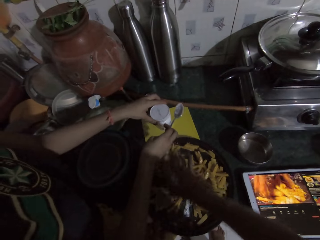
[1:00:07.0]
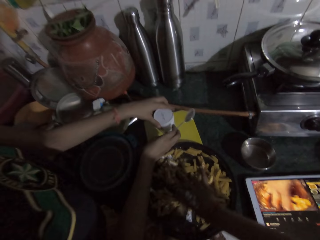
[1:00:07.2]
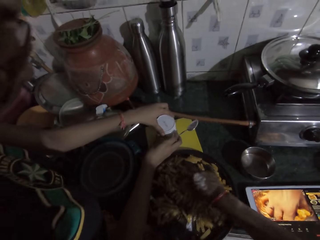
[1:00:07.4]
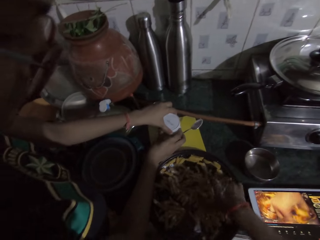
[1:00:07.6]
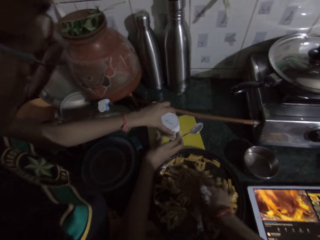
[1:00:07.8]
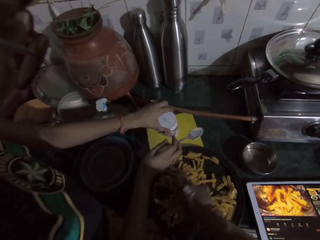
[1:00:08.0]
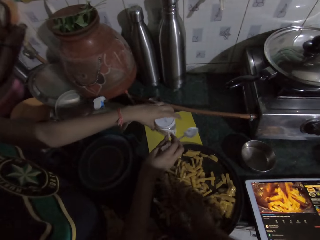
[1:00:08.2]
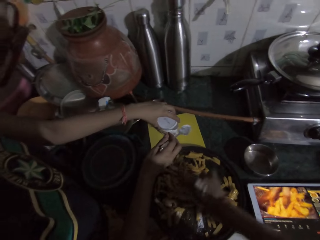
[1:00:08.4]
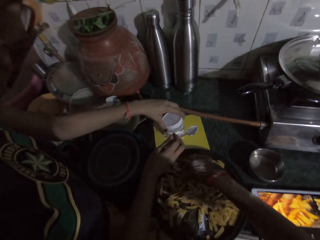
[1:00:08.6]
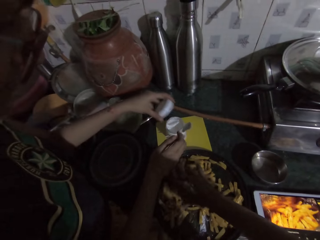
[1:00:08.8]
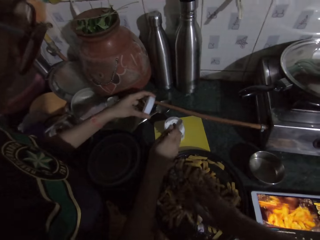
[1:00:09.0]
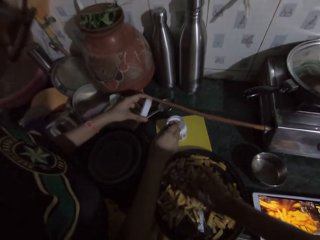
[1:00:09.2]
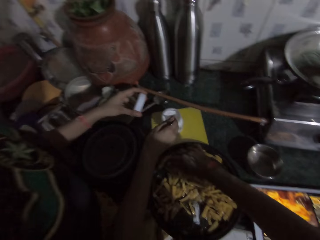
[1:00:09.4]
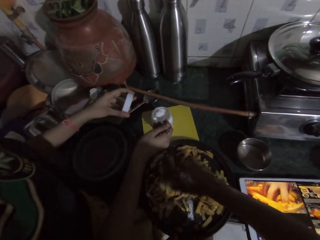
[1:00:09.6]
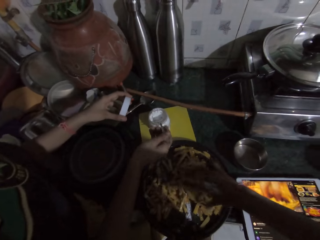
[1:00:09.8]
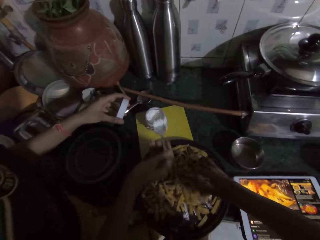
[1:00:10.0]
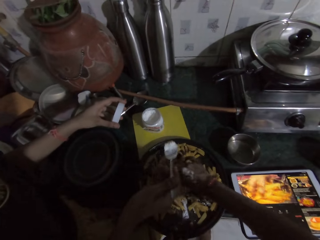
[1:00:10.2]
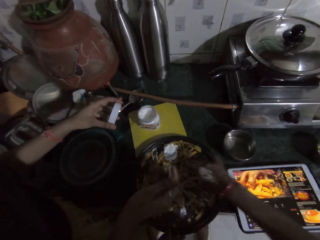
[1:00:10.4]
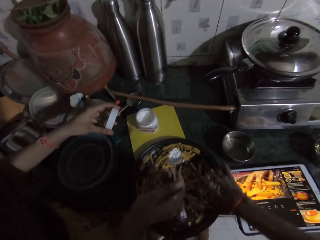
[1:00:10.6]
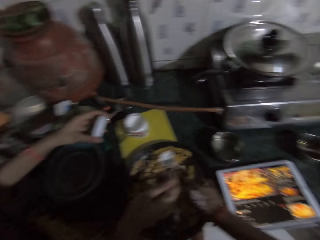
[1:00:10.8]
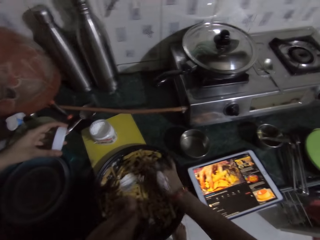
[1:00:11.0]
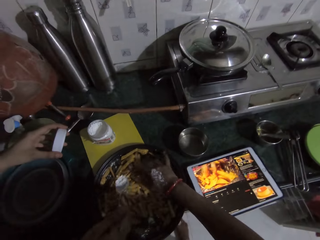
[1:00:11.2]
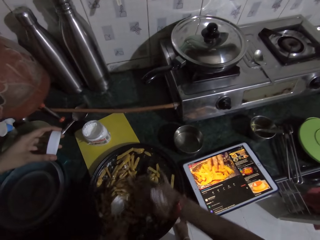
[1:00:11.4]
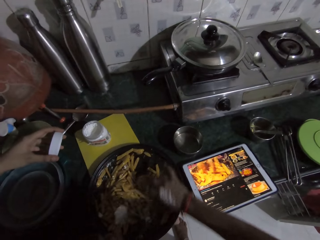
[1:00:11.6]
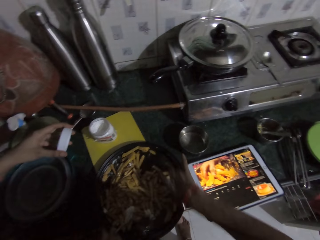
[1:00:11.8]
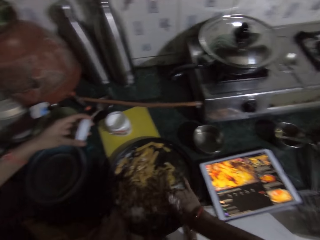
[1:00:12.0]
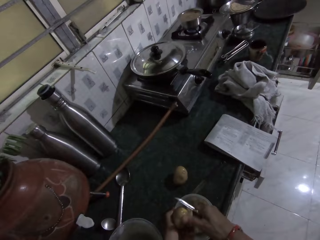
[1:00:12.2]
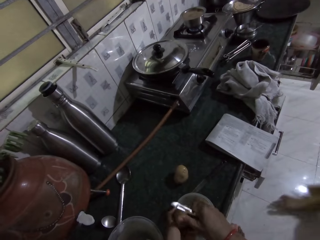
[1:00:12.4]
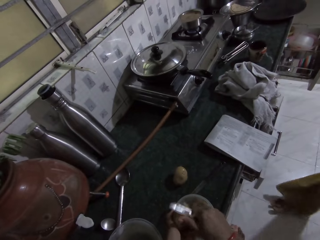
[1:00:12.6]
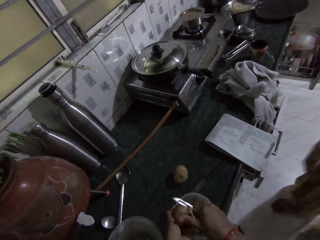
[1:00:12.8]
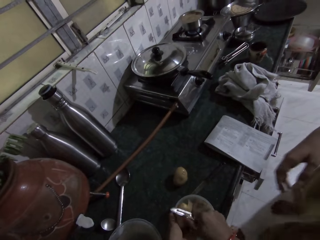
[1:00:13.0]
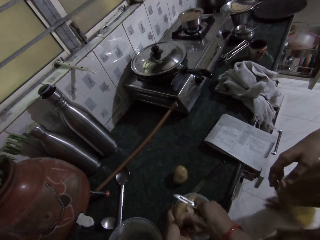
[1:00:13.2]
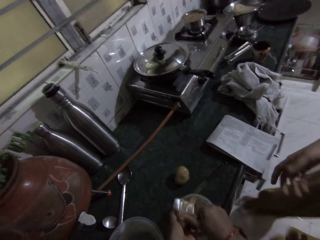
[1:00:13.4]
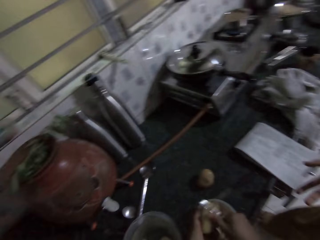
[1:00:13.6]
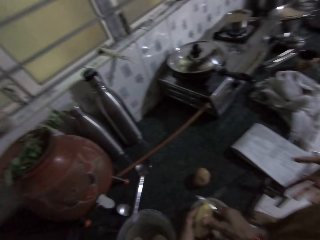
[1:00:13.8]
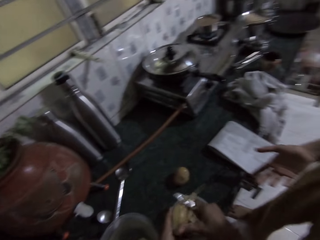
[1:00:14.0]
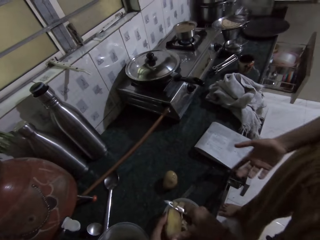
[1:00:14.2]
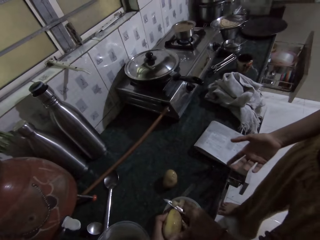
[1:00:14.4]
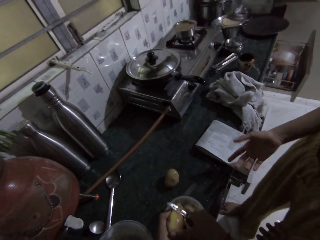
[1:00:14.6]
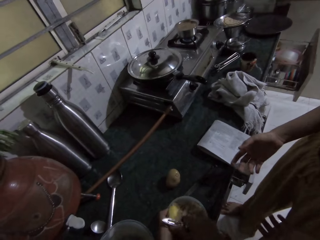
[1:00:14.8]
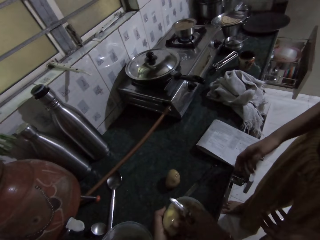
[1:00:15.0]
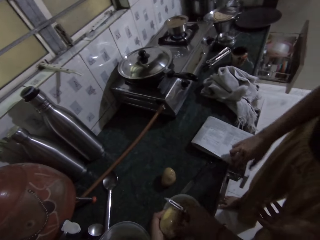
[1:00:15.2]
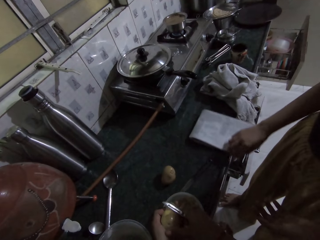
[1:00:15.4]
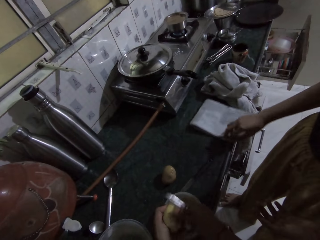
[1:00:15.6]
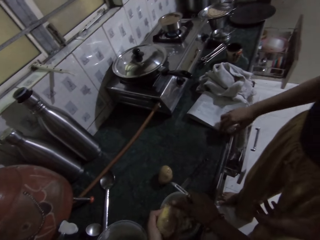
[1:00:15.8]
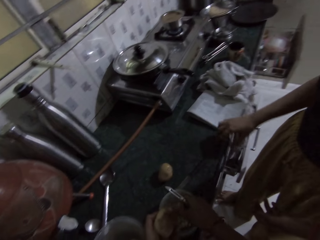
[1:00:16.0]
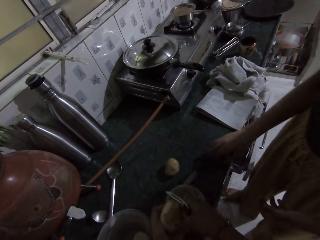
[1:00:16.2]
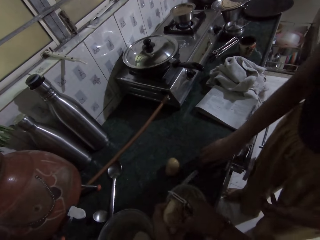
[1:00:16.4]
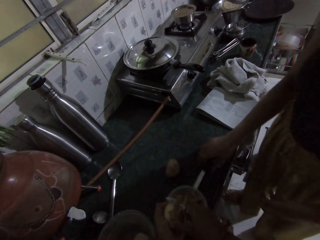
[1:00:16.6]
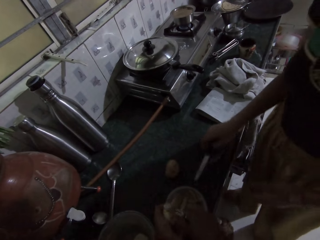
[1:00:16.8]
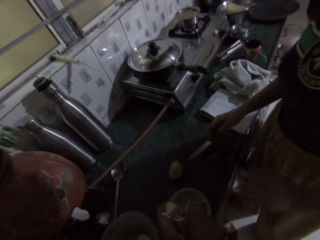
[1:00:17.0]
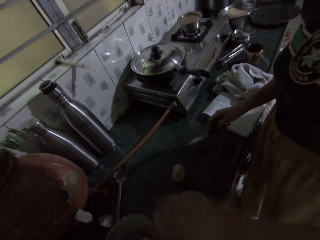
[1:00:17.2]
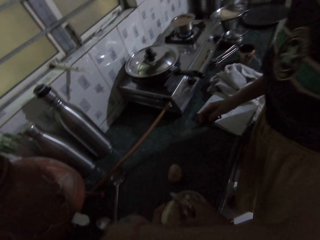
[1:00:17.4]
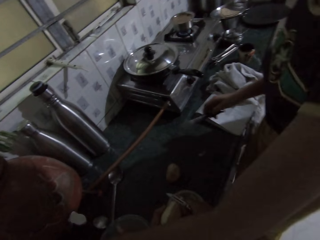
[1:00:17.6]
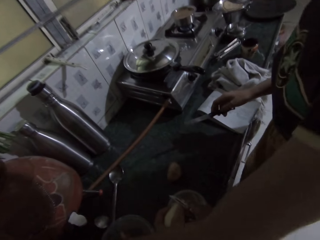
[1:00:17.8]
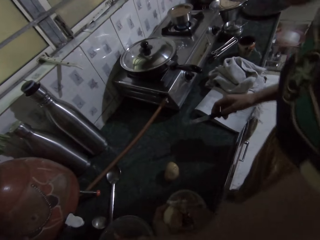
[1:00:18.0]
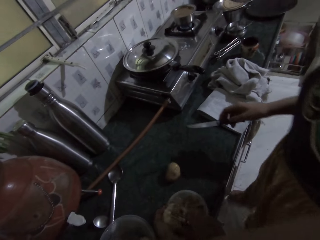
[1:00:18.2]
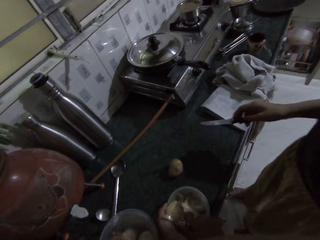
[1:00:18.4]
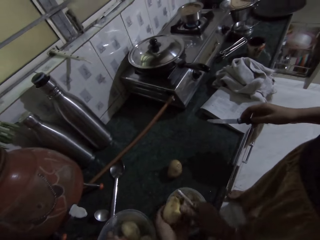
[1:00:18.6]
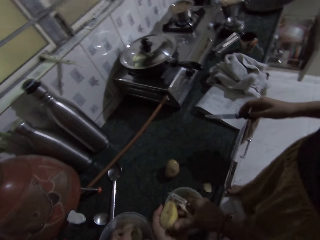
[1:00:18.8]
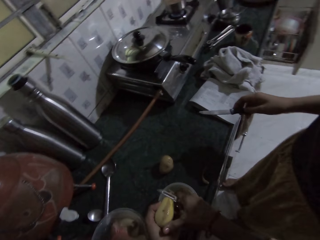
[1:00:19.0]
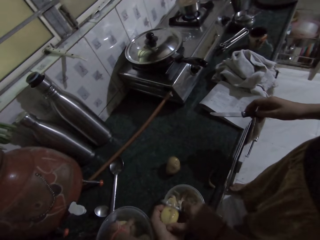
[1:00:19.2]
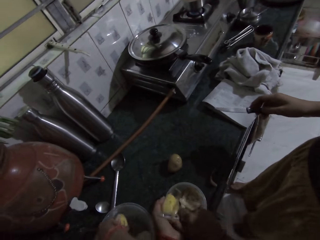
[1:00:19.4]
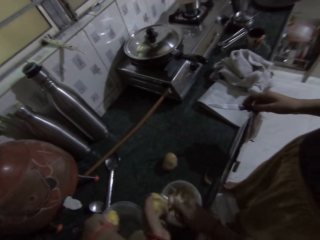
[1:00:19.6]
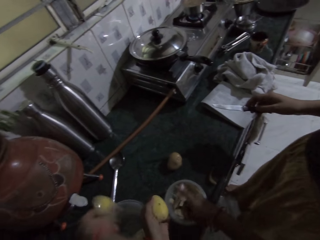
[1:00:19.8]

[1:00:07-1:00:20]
A woman covers the can on the chopping board with the can cover in her left hand. The camera wearer interacts with the woman. The woman removes the can cover from the can with her left hand. The woman scoops salt from the can with the spoon in her right hand. The woman pours the salt in the fry pan with the spoon in her right hand. The camera wearer peels a potato with a knife in her right hand. The woman moves towards the camera wearer. The woman moves a book on the kitchen countertop with her right hand. The woman picks up a knife from the kitchen countertop with her right hand. The woman picks up a potato from a bowl on the kitchen countertop with her left hand.

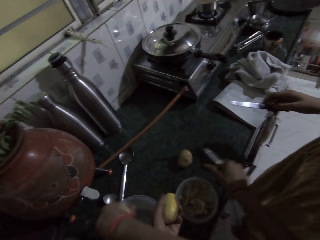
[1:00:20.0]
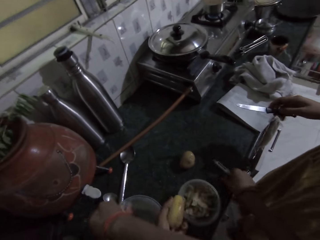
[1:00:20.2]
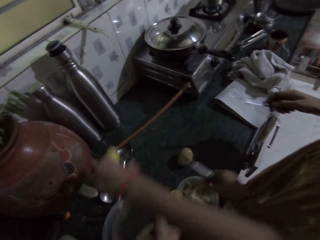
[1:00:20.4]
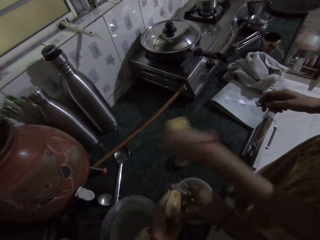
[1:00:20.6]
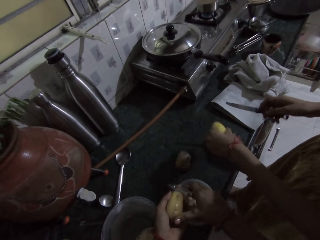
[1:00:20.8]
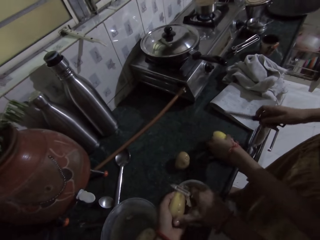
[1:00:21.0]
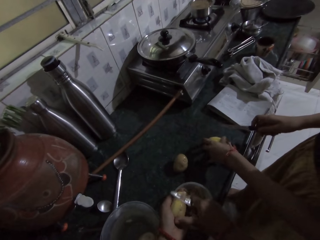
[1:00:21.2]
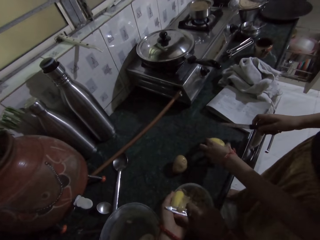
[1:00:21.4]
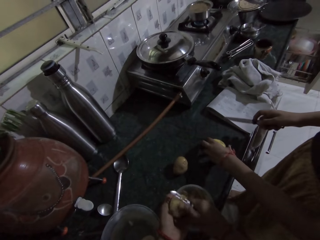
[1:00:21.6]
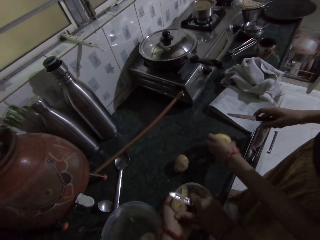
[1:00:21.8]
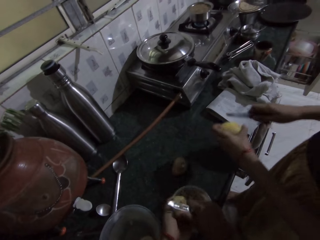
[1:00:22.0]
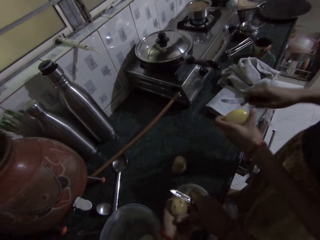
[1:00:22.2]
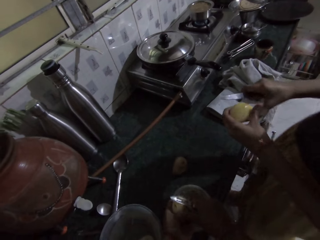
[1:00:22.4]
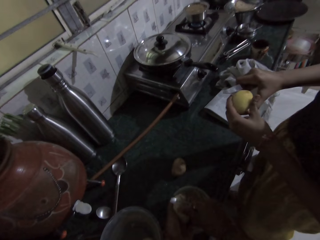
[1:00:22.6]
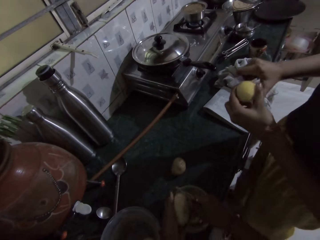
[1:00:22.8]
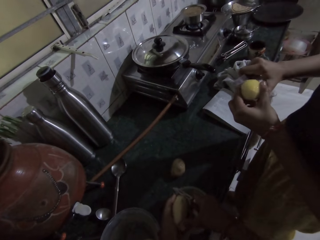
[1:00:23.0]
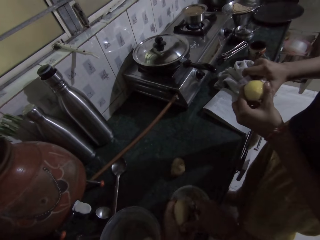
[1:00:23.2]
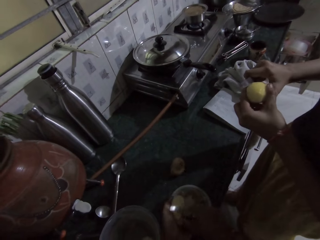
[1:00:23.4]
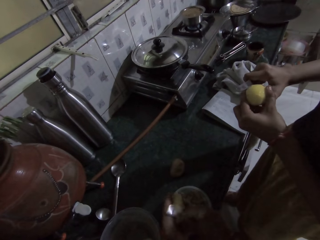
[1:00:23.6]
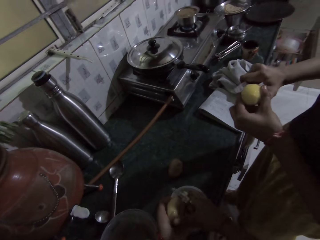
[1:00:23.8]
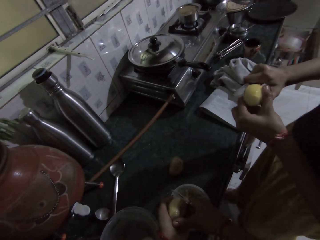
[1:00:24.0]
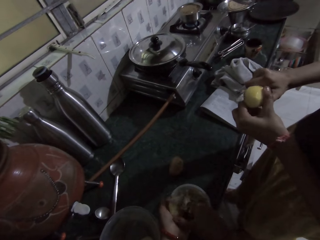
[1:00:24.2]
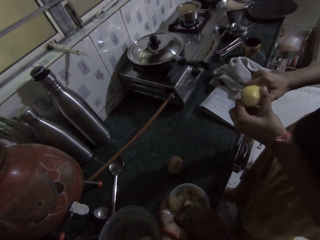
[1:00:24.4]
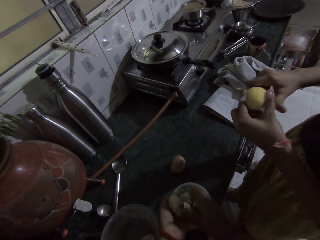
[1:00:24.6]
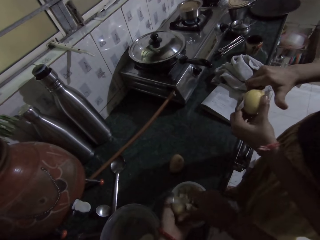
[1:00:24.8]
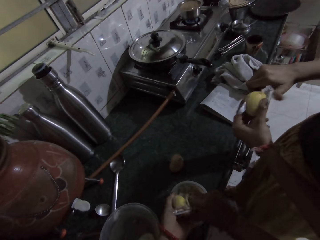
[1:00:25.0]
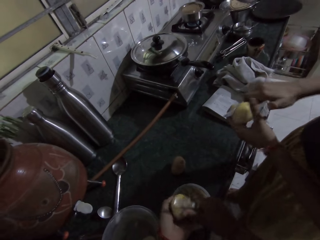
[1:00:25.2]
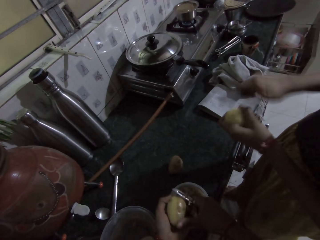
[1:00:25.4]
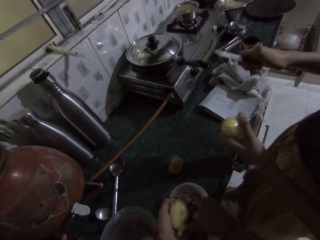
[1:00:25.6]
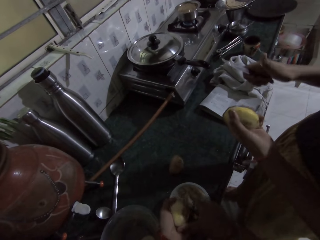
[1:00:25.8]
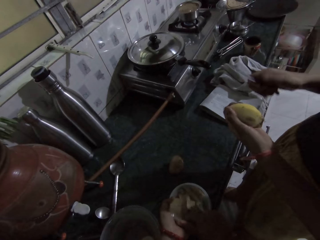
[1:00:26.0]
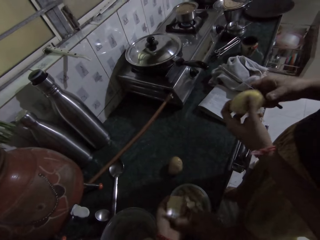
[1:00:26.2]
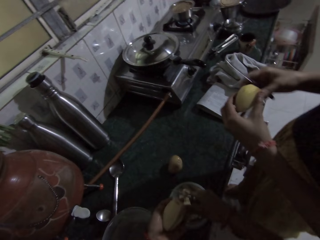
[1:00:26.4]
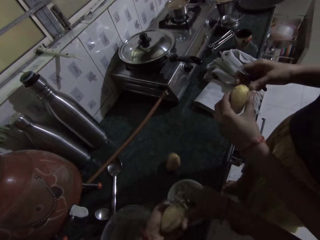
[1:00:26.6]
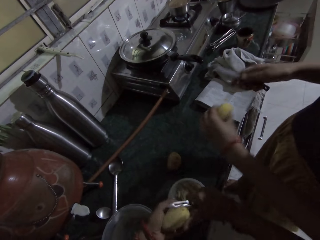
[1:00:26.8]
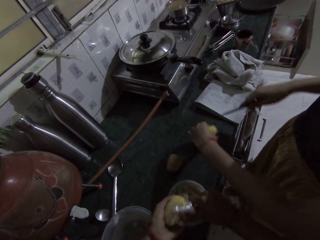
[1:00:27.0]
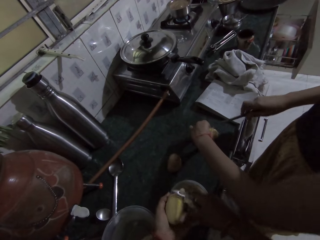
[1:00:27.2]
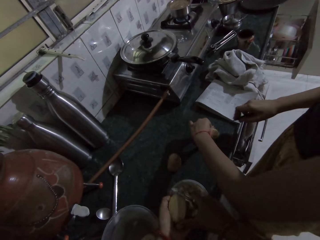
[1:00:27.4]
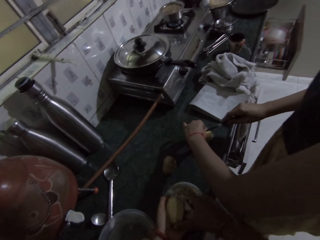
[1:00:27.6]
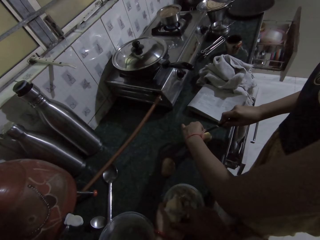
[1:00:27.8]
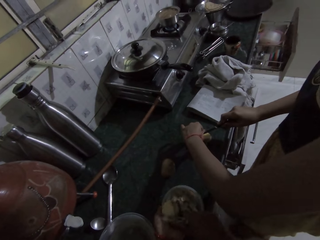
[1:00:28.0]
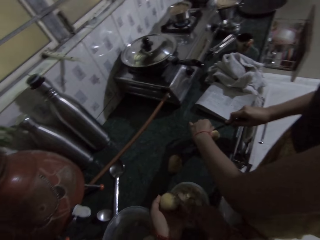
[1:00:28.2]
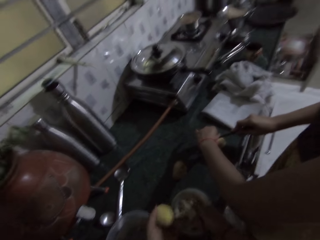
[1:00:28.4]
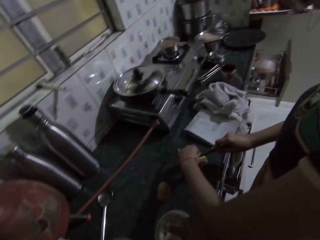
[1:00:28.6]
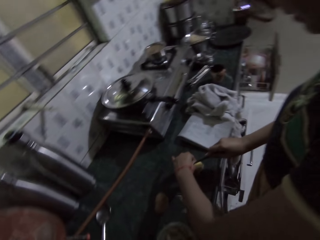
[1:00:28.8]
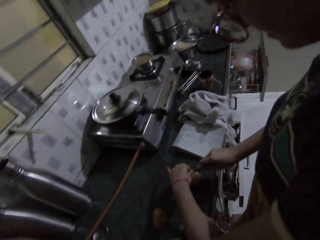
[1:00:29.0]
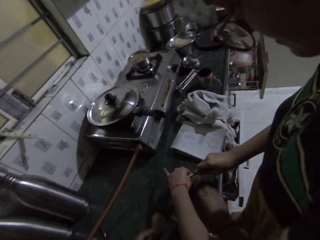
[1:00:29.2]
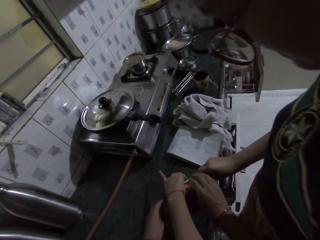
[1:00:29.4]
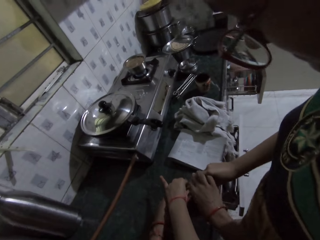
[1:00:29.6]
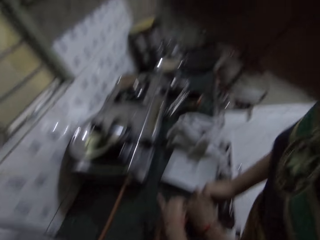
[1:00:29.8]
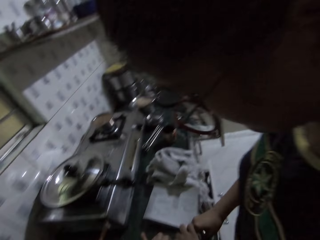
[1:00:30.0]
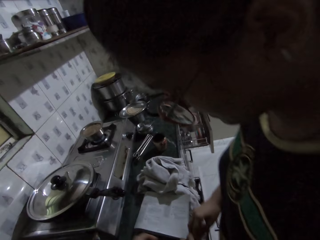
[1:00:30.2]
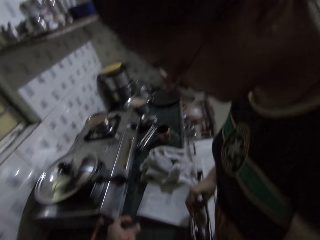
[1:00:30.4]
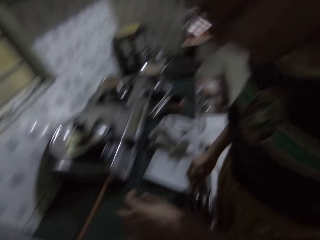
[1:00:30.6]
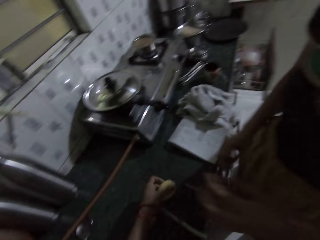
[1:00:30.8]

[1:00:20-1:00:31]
The camera wearer picks up a potato peel from the kitchen countertop with her right hand. She peels the potato with the knife in her right hand. The woman places the potato on the kitchen countertop with her left hand. The woman picks up the potato from the kitchen countertop with her left hand. The woman slices the potato with the knife in her right hand. The woman places the potato on the kitchen countertop with her left hand. The woman slices the potato with the knife in her right hand. The camera wearer interacts with the woman. She collects the knife from the woman with her right hand. She collects the potato from the woman with her left hand.
